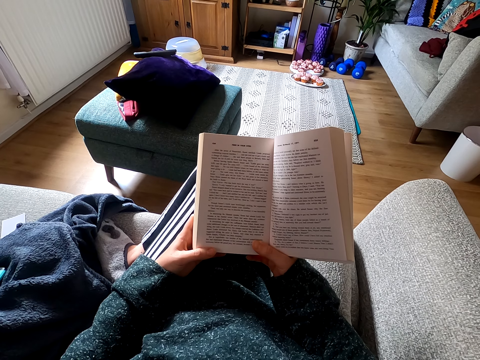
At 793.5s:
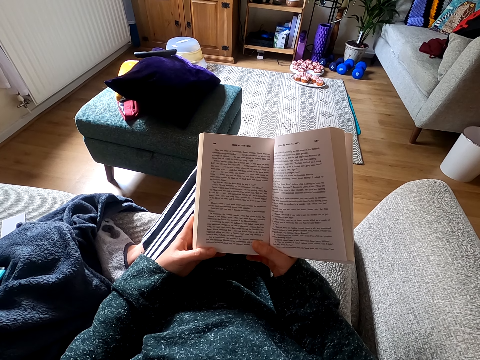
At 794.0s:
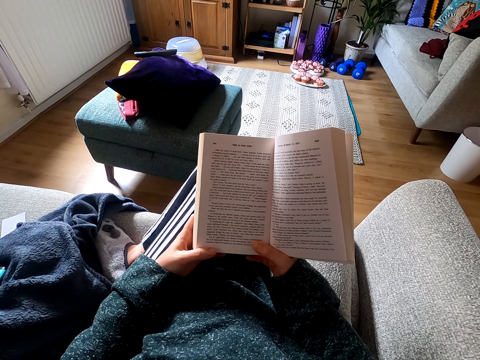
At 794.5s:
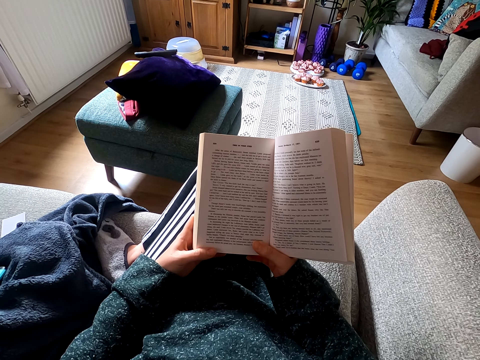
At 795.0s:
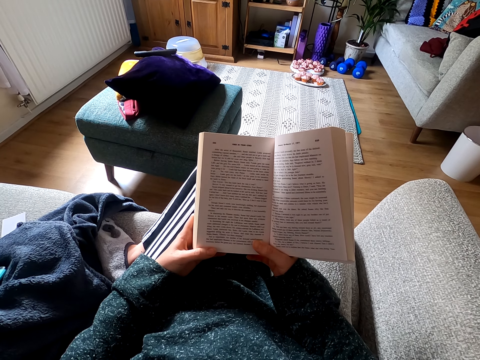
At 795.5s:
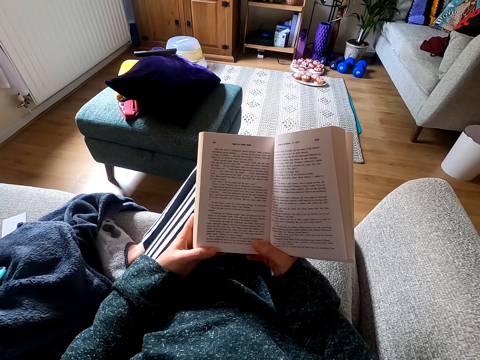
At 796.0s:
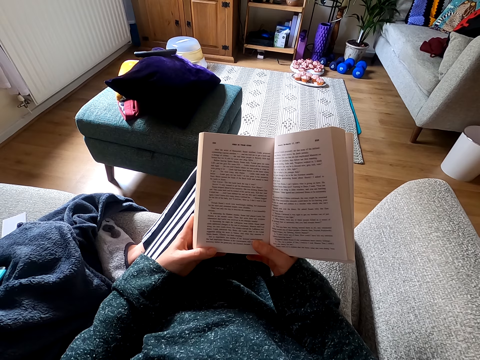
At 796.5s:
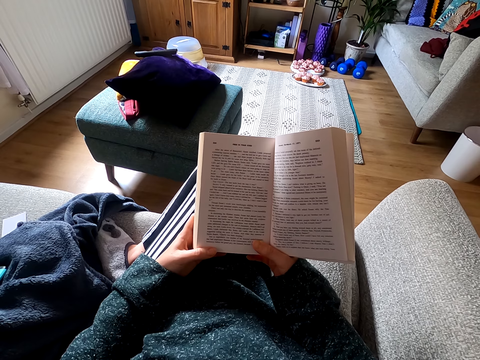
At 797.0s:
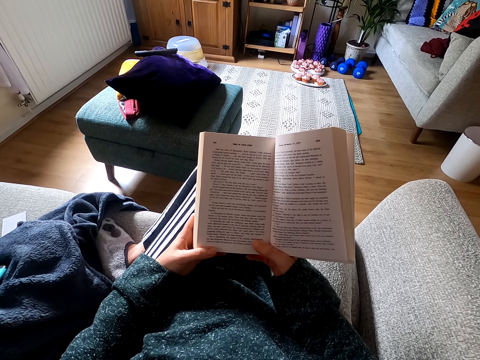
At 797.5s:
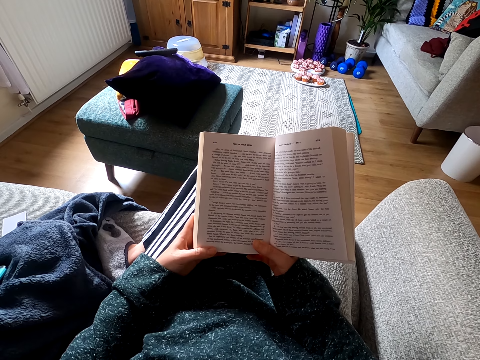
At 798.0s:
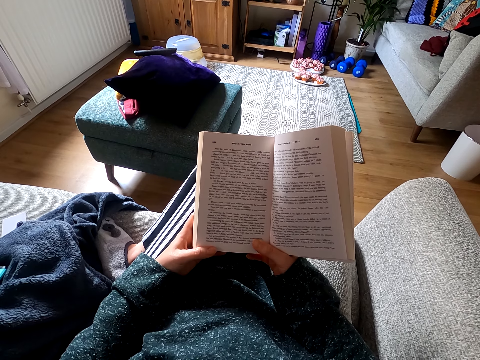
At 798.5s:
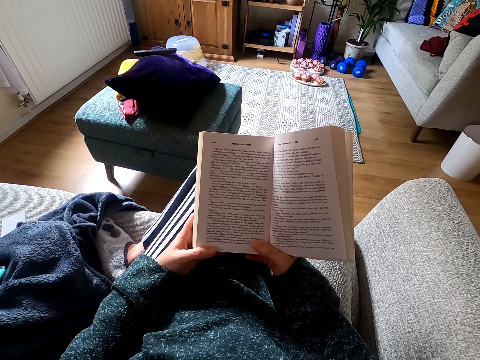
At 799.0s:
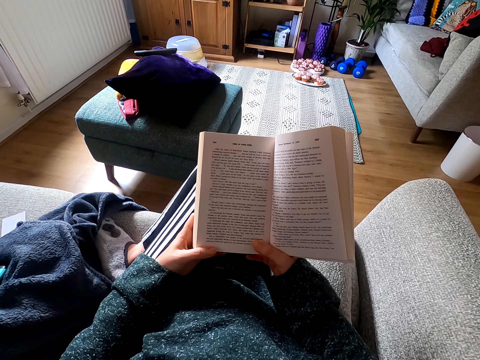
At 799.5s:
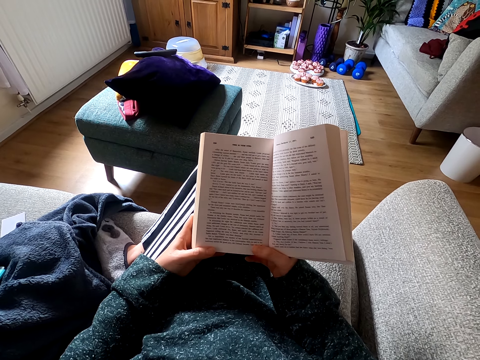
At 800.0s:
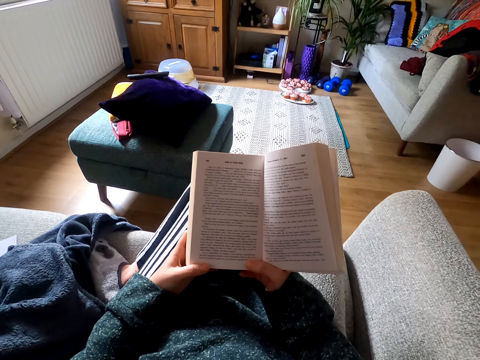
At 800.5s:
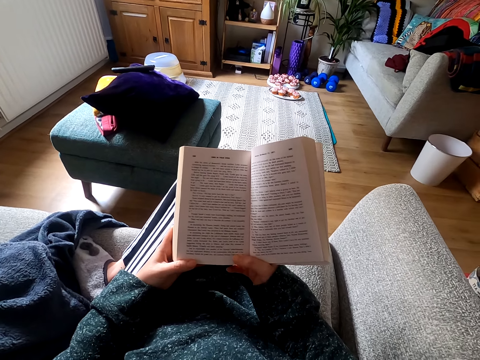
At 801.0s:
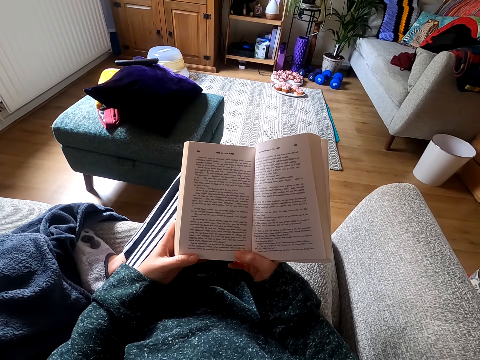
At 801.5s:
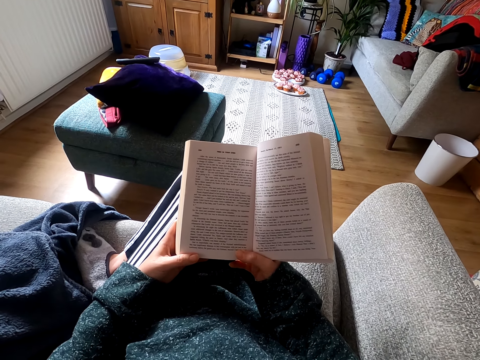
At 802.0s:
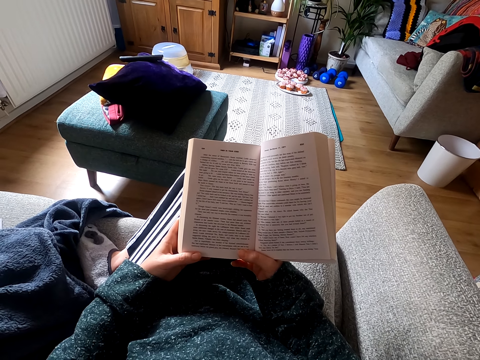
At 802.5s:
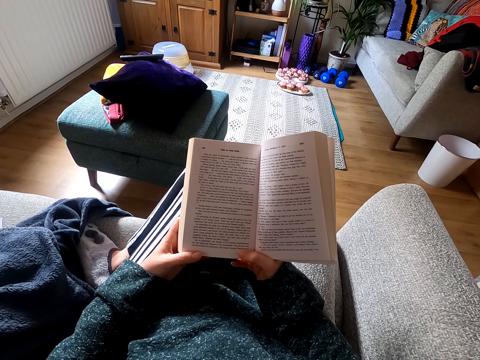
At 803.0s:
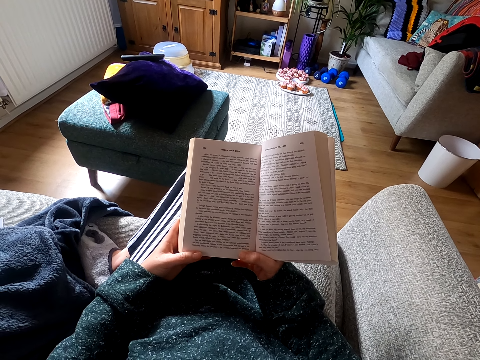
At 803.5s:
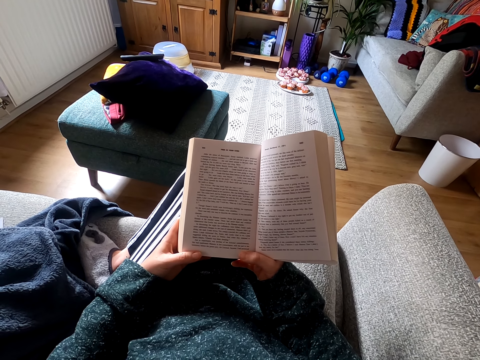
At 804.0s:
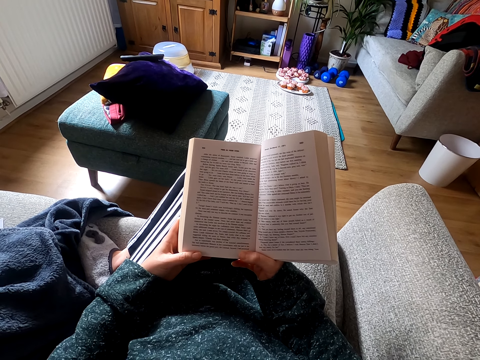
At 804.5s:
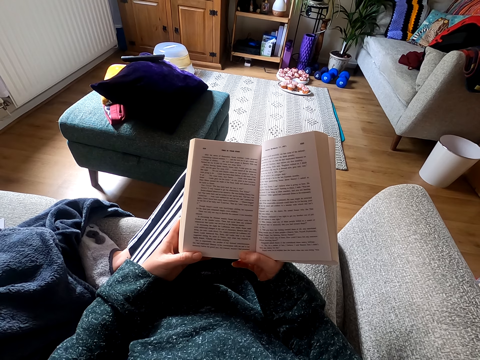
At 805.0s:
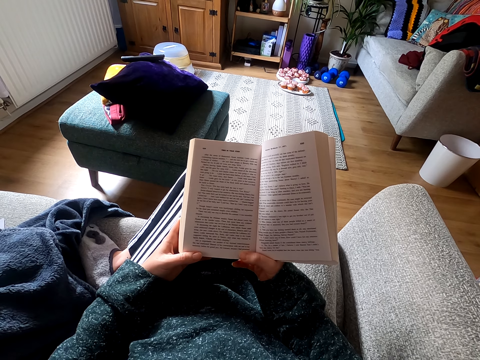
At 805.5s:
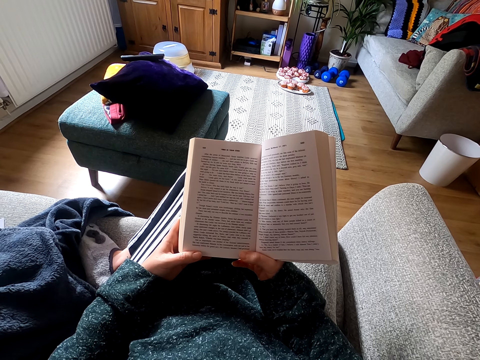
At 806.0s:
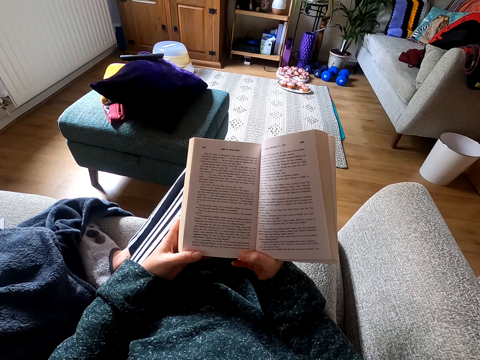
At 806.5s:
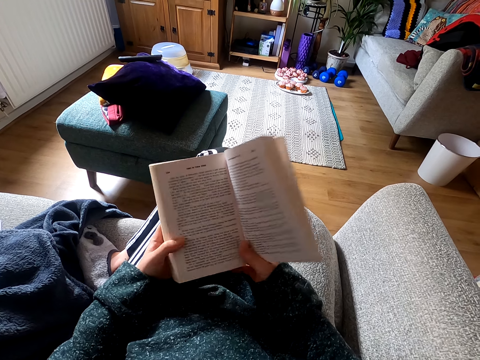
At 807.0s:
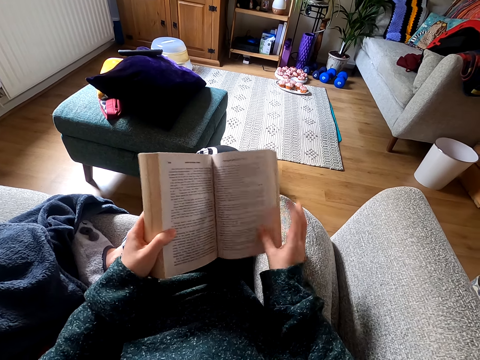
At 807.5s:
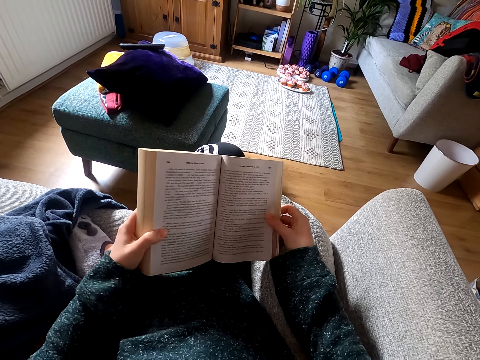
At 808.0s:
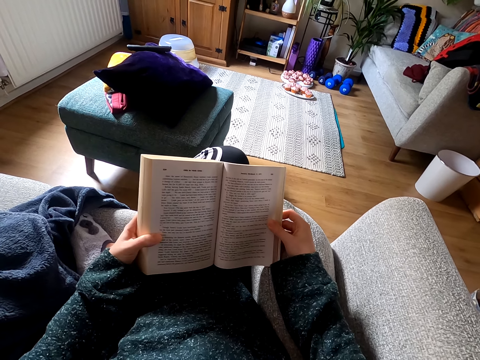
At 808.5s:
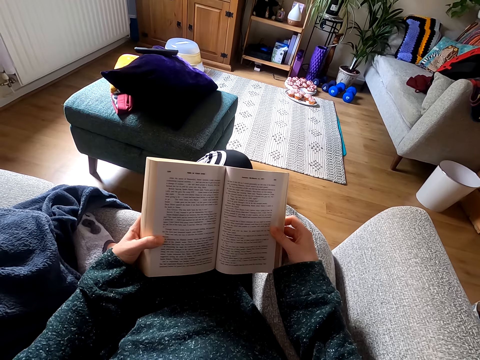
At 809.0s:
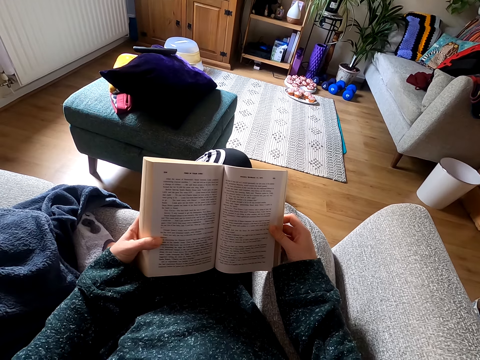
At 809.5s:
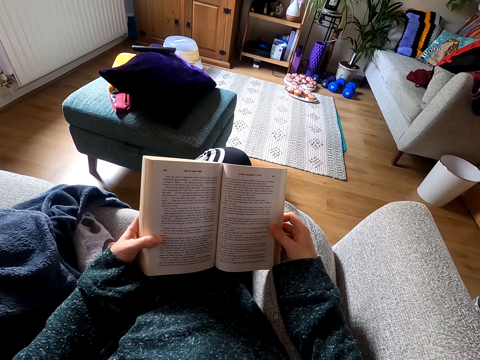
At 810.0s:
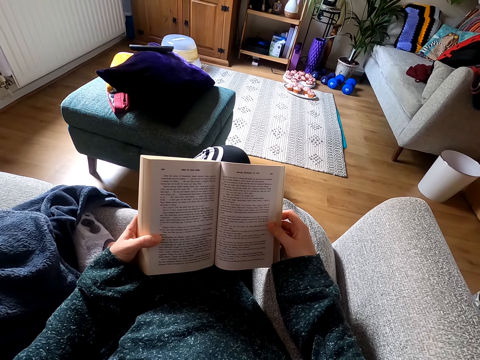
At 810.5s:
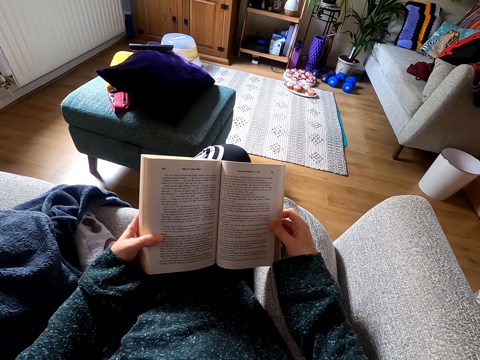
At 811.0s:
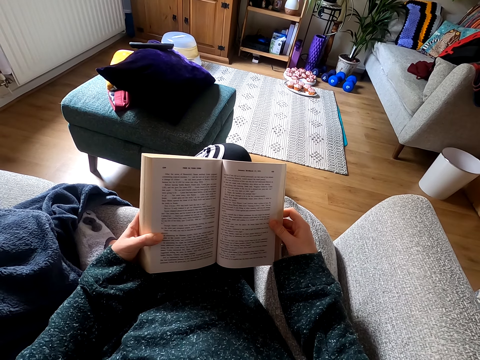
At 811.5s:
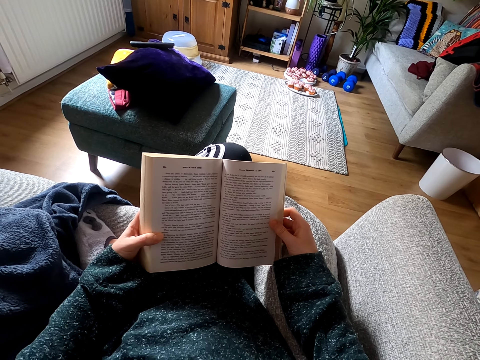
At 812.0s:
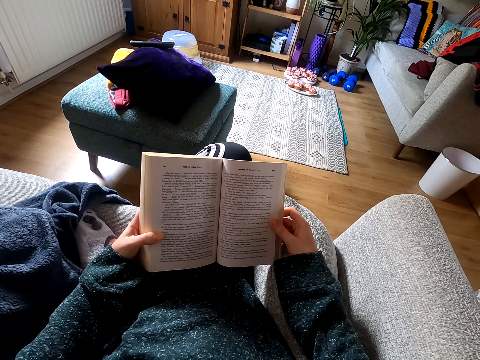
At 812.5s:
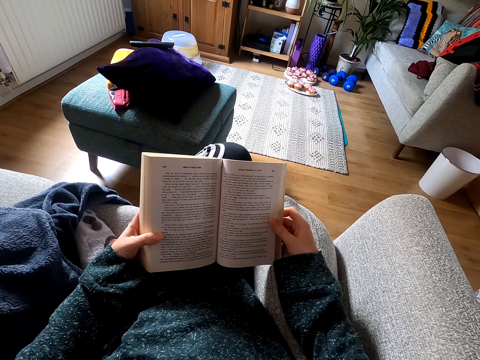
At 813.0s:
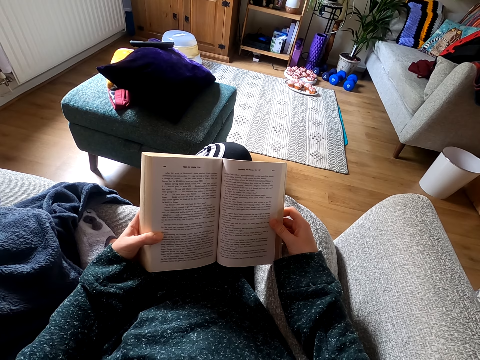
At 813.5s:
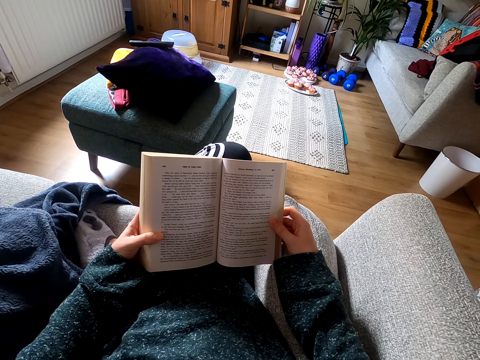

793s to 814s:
The camera wearer reads the novel. They hold the novel well. They read the novel.

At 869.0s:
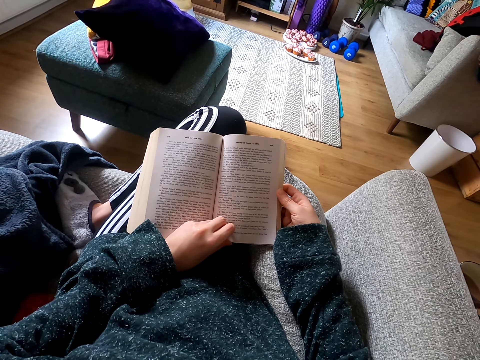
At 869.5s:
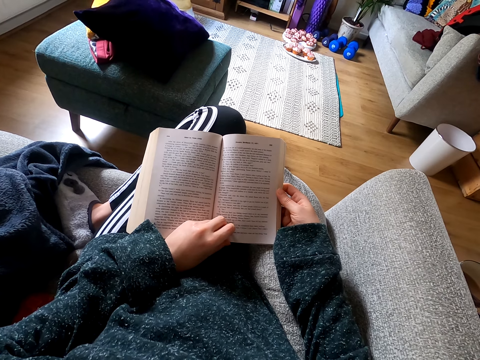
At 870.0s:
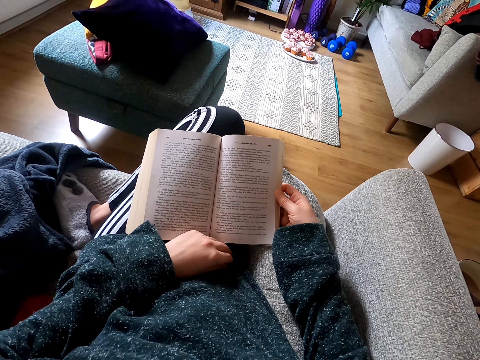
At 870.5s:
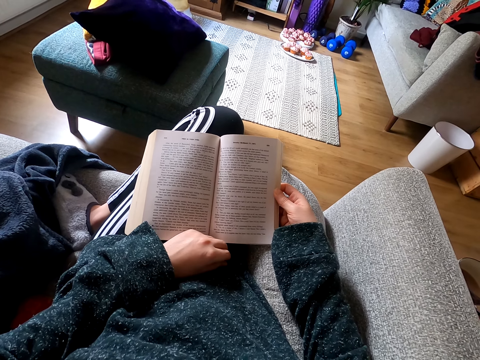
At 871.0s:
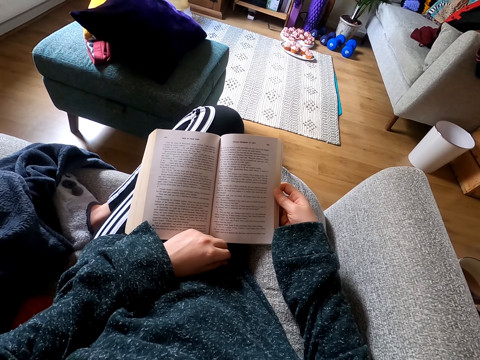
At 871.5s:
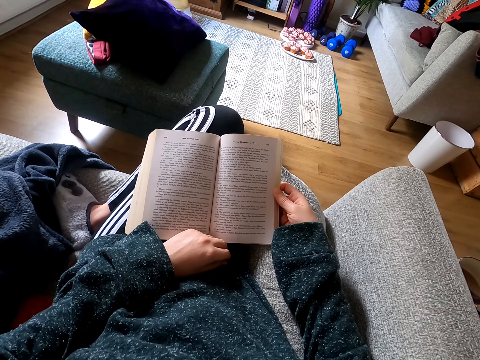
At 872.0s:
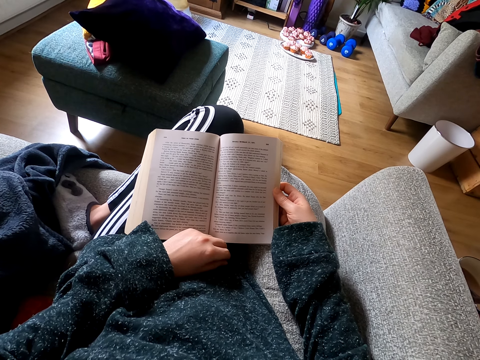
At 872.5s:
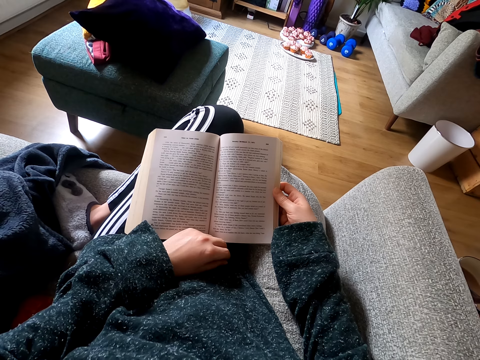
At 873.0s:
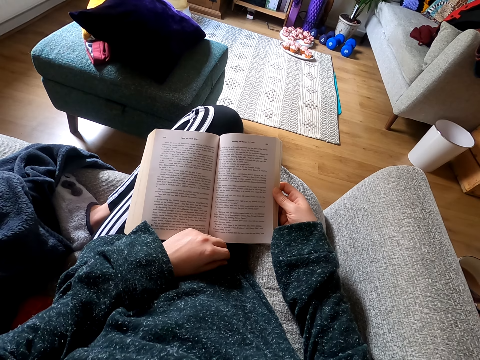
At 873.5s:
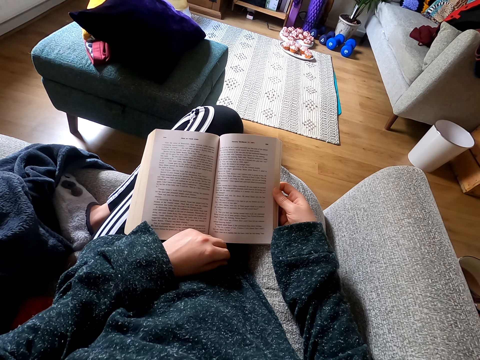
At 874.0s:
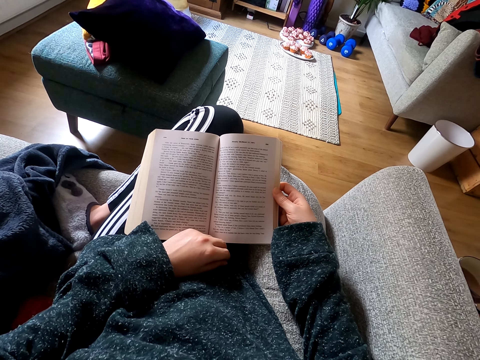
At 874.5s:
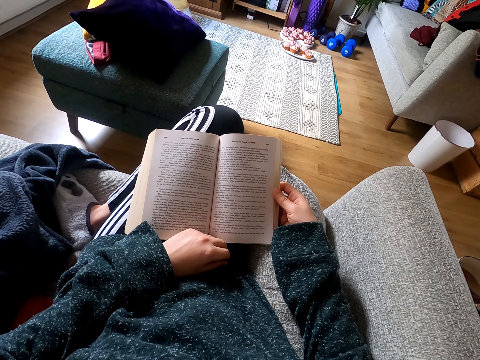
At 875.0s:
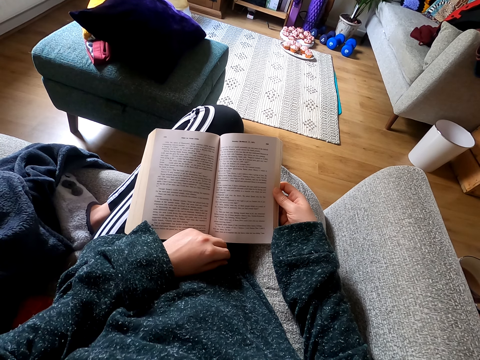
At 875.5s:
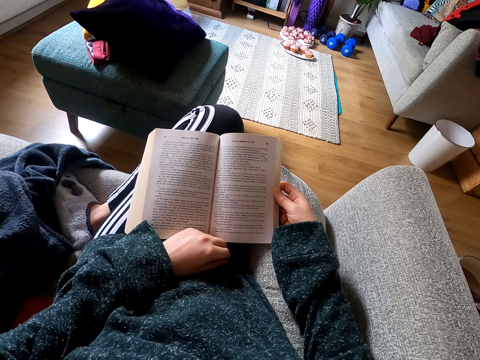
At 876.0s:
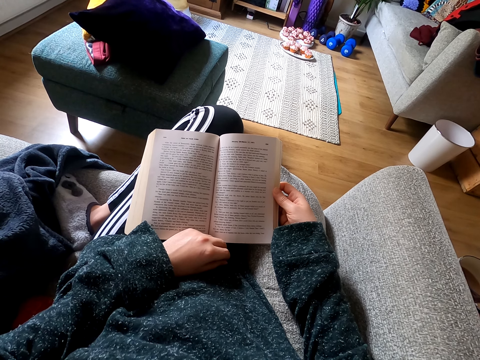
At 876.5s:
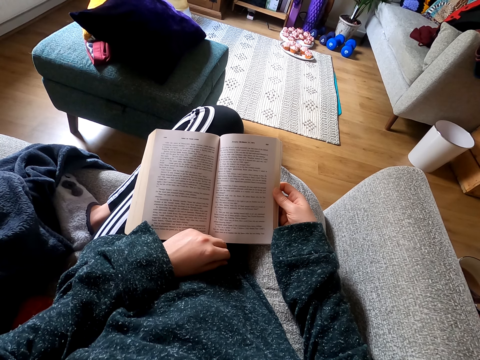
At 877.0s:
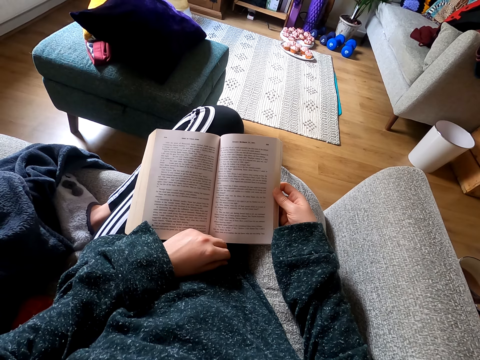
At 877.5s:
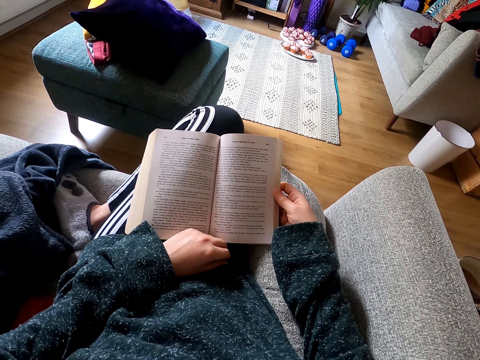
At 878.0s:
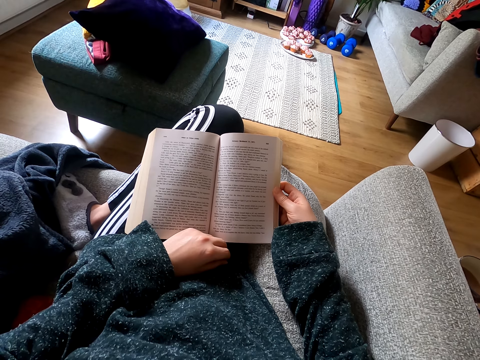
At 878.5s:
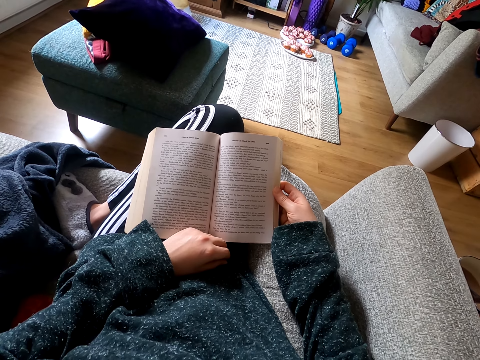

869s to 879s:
The camera wearer holds the novel page. They remove their left hand from the page. They read the novel.
